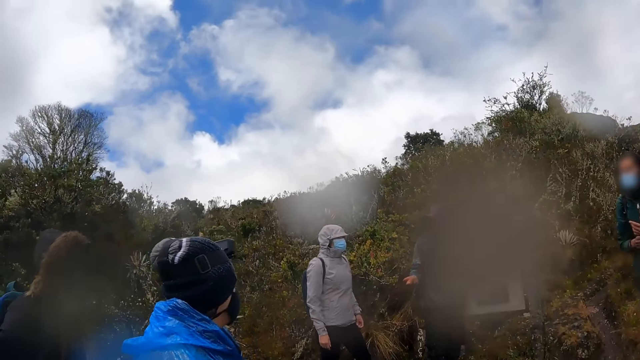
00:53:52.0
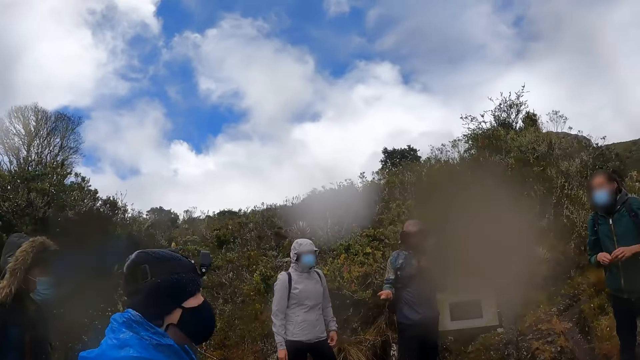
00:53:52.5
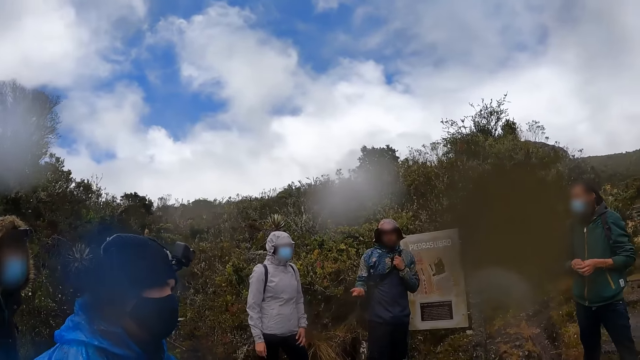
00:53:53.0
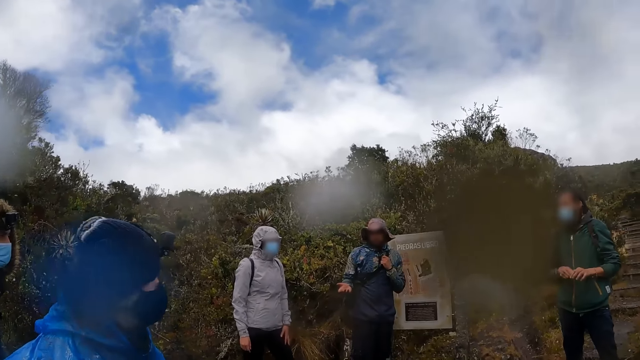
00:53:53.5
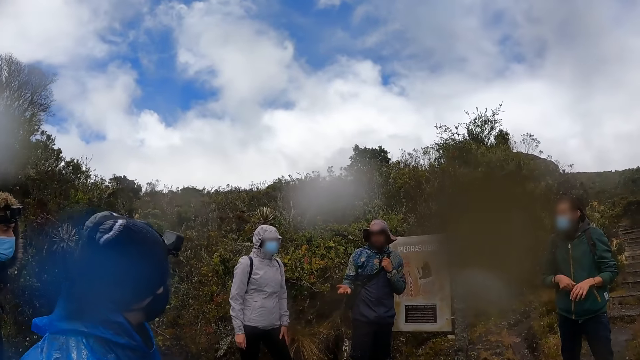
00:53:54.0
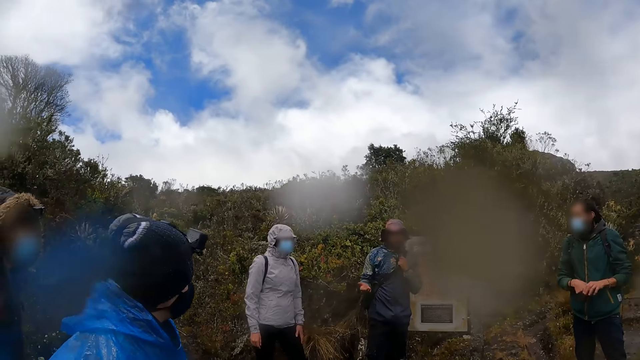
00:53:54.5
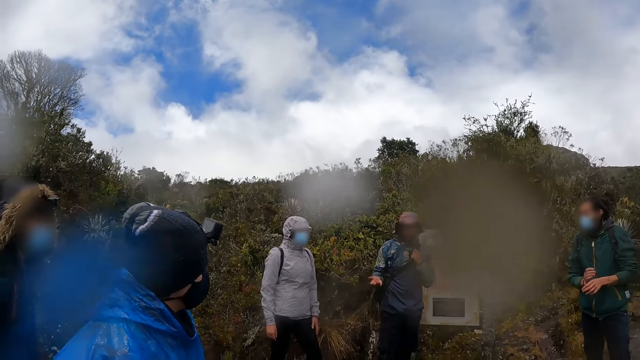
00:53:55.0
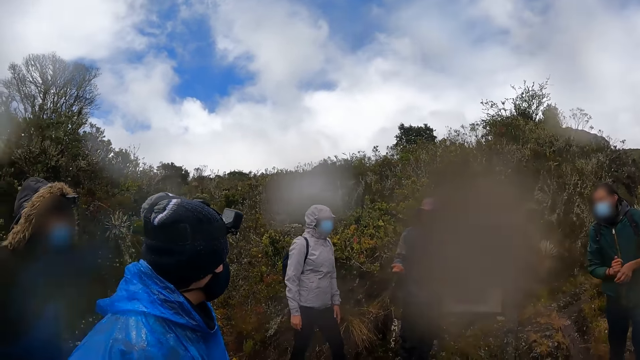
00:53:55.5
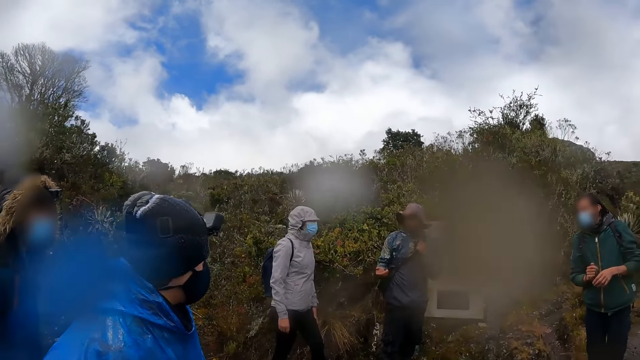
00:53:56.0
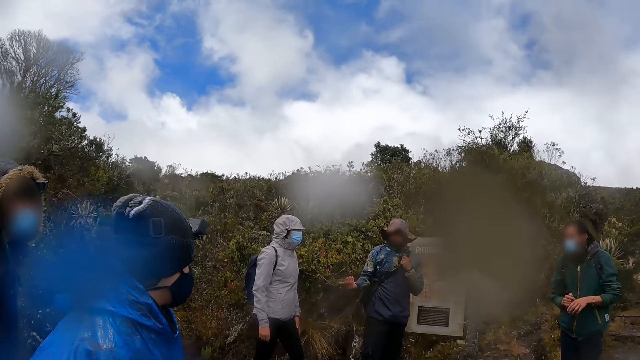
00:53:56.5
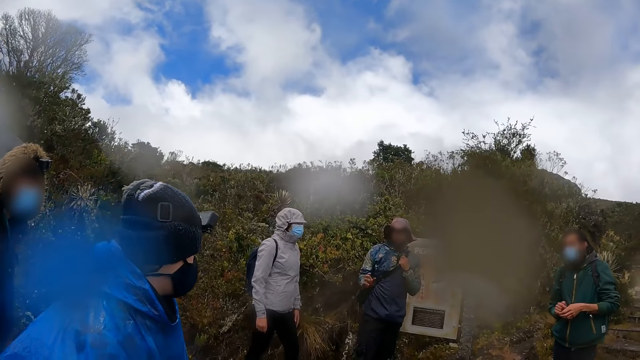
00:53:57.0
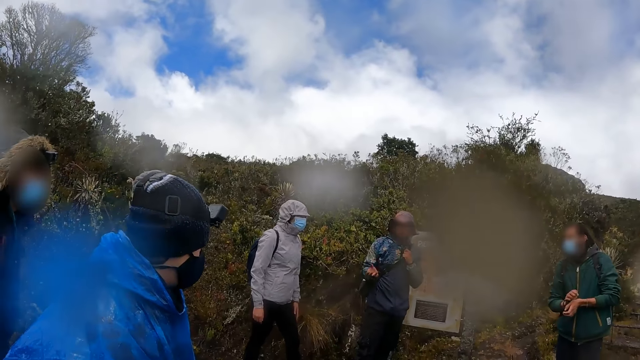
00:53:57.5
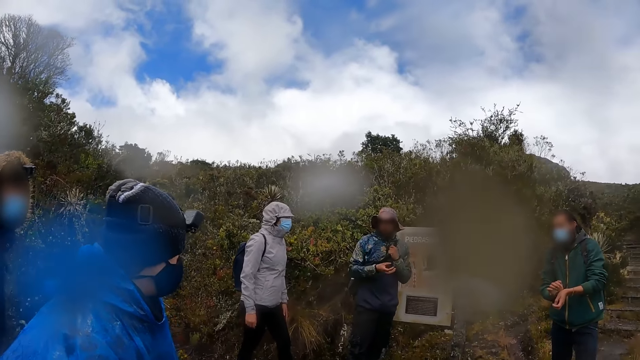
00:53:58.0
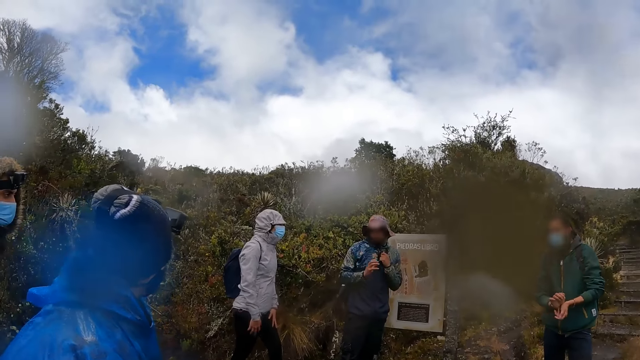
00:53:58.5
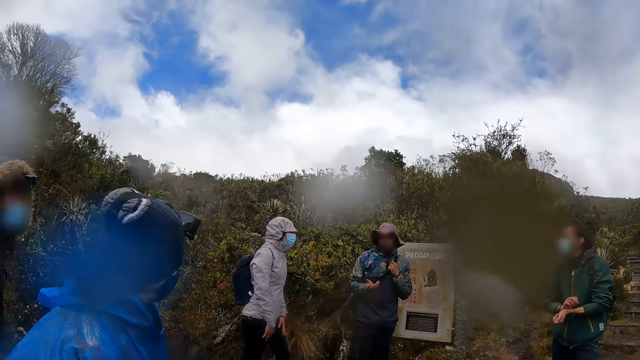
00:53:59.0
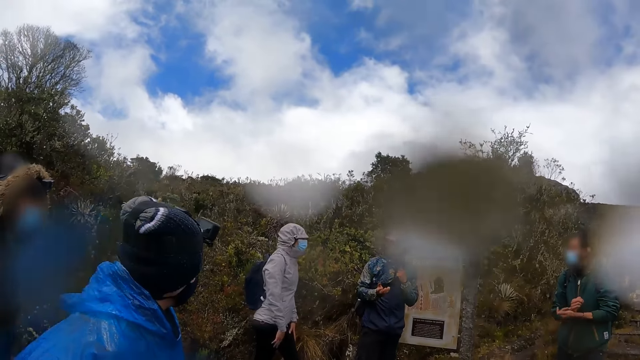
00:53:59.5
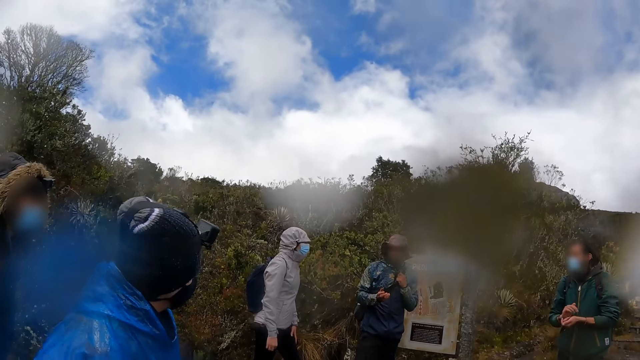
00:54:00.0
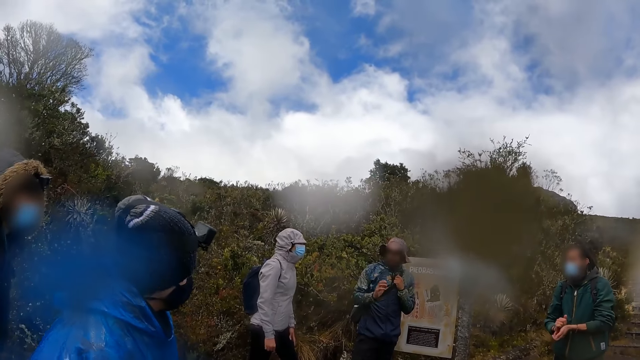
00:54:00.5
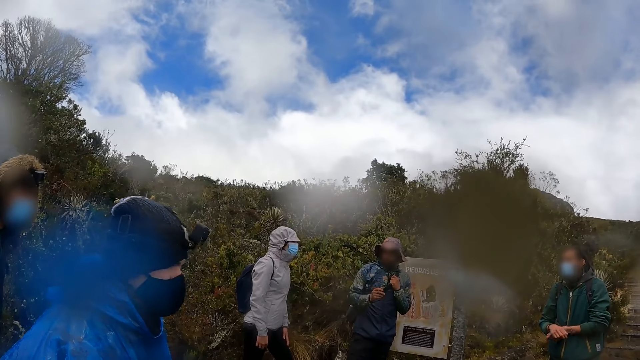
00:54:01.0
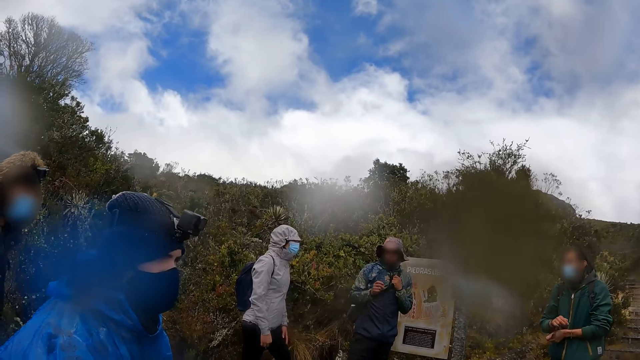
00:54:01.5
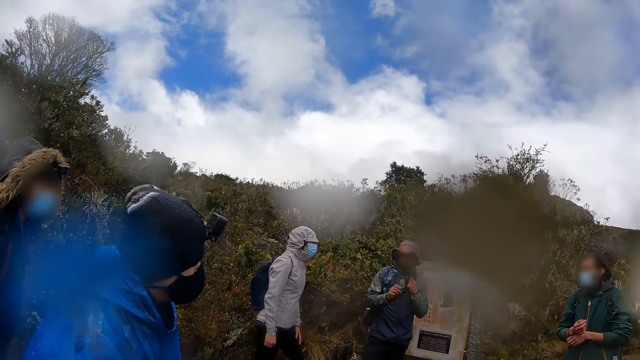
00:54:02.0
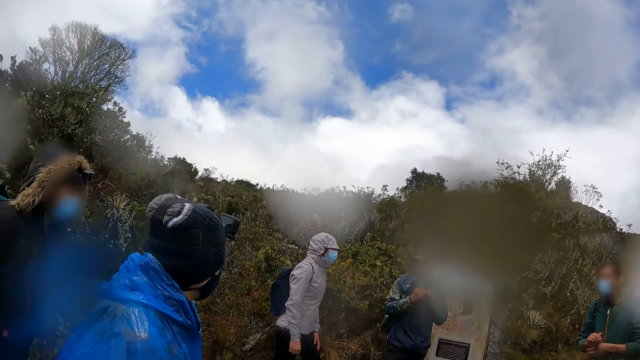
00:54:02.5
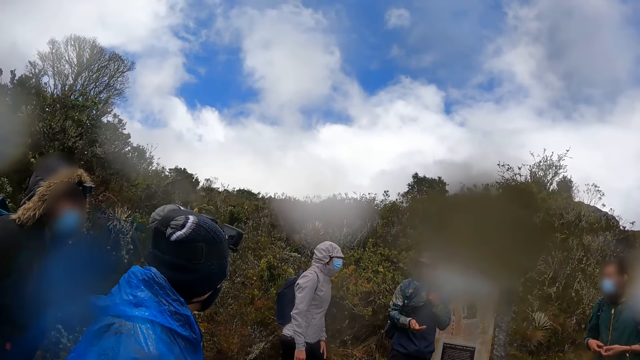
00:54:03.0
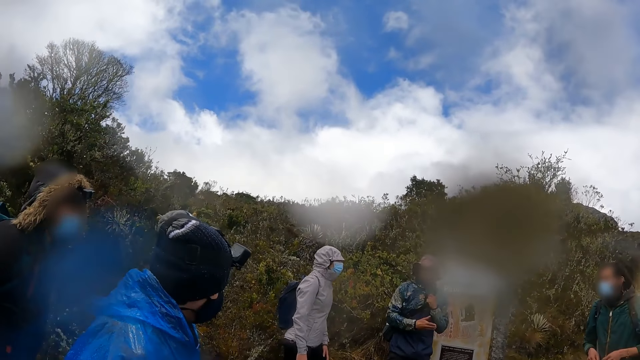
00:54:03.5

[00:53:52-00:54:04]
A man interacts with the team. Another man interacts with the team.

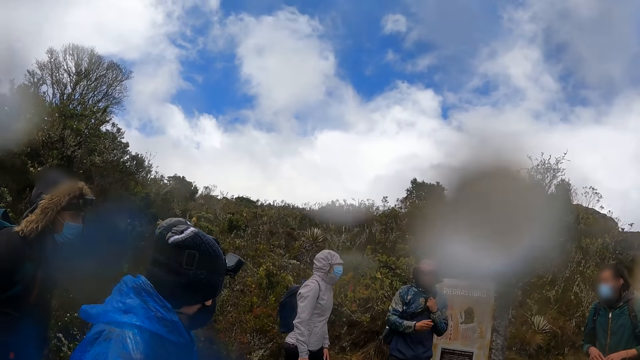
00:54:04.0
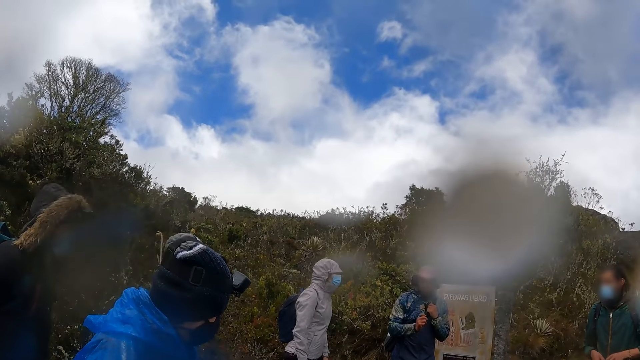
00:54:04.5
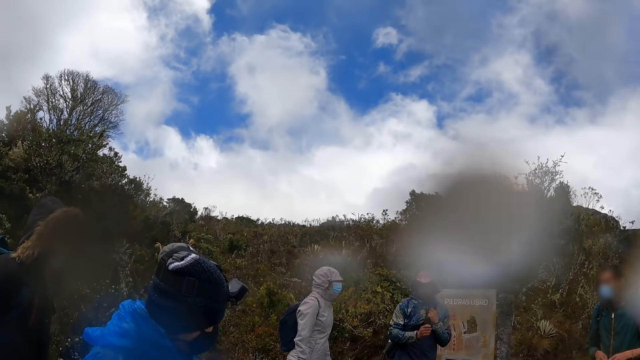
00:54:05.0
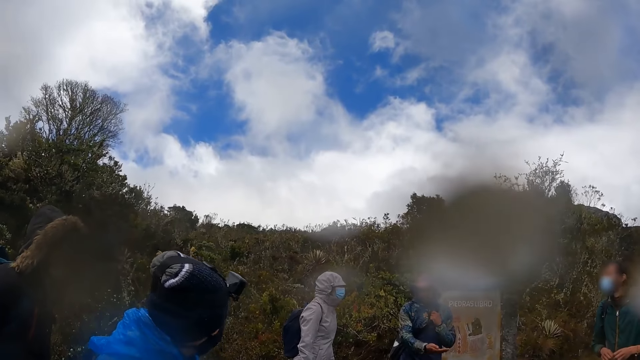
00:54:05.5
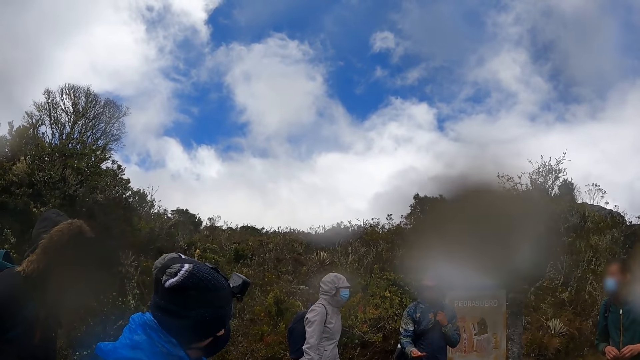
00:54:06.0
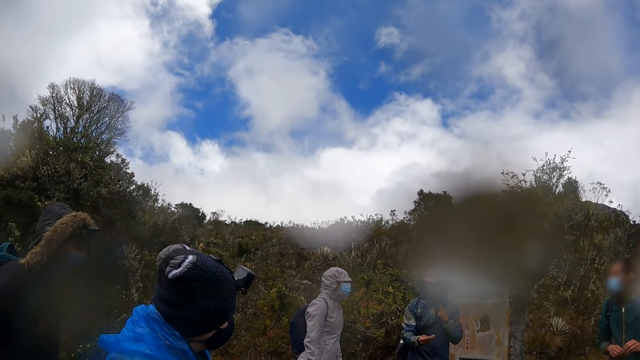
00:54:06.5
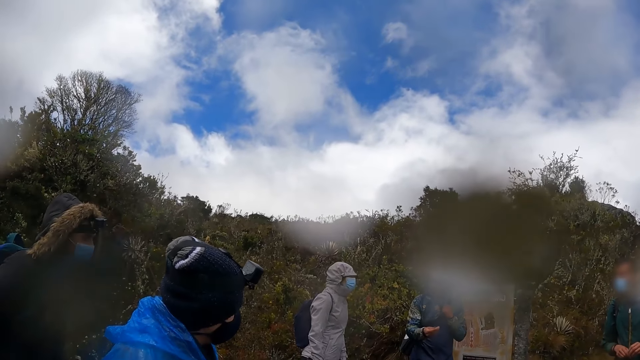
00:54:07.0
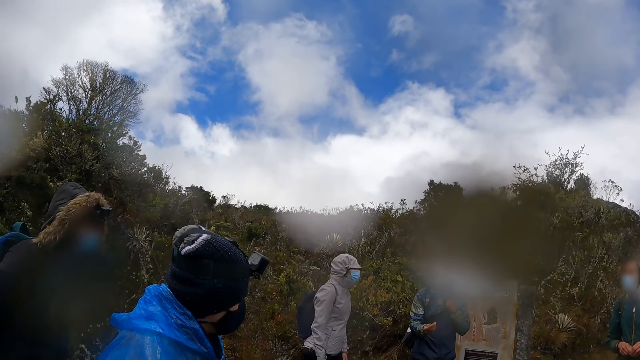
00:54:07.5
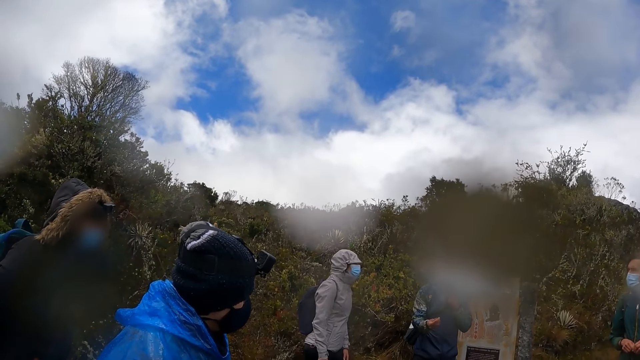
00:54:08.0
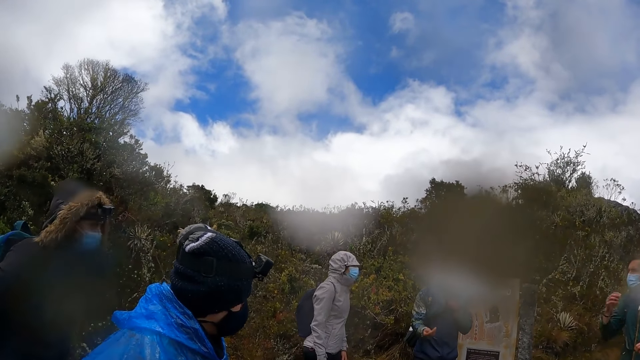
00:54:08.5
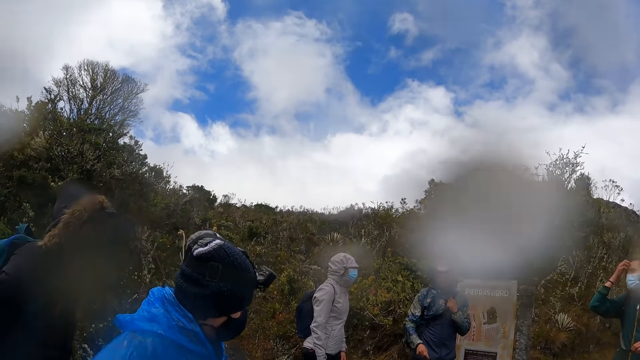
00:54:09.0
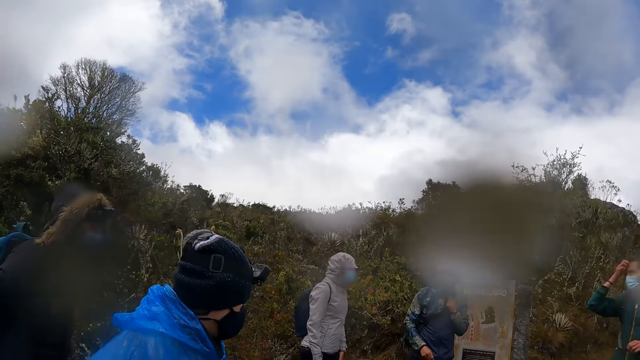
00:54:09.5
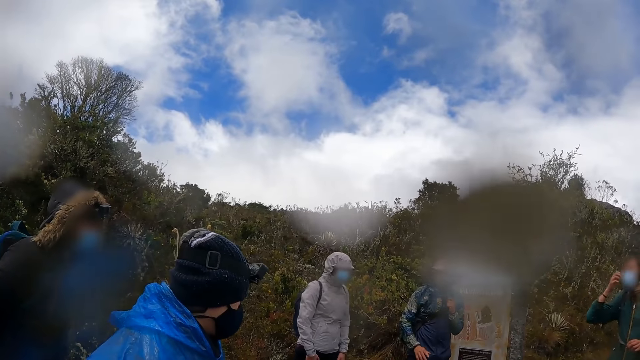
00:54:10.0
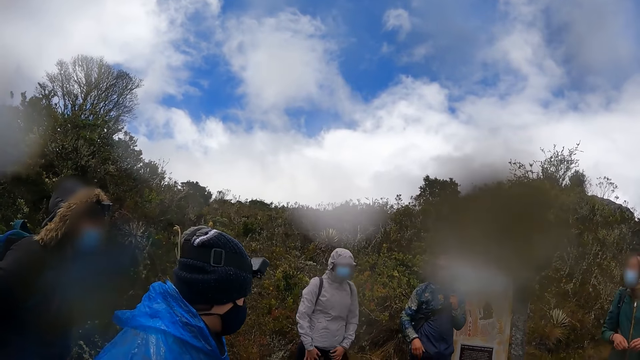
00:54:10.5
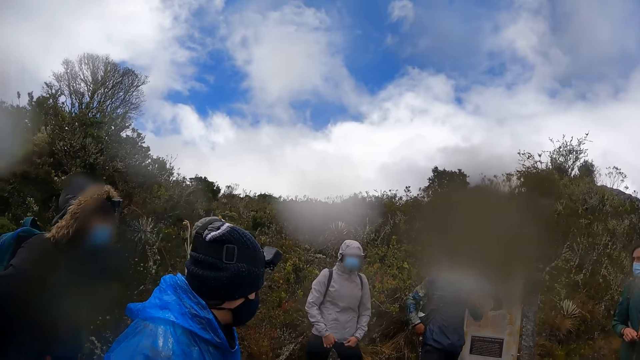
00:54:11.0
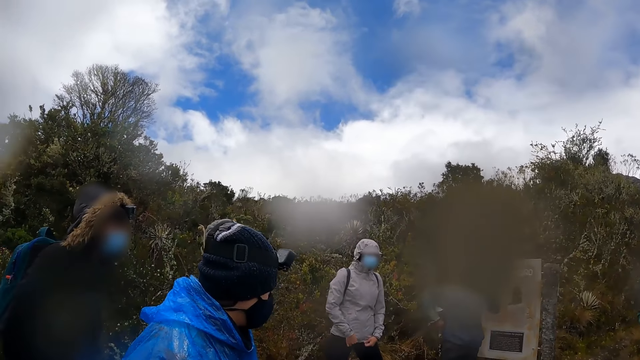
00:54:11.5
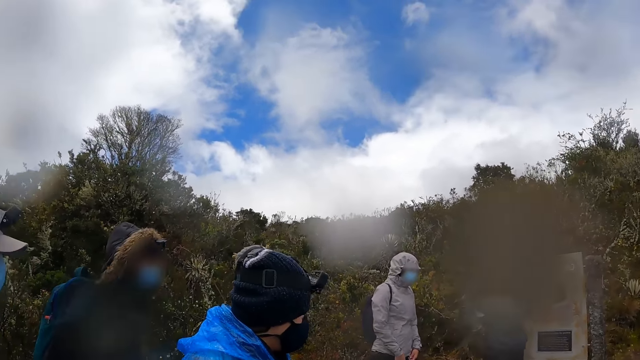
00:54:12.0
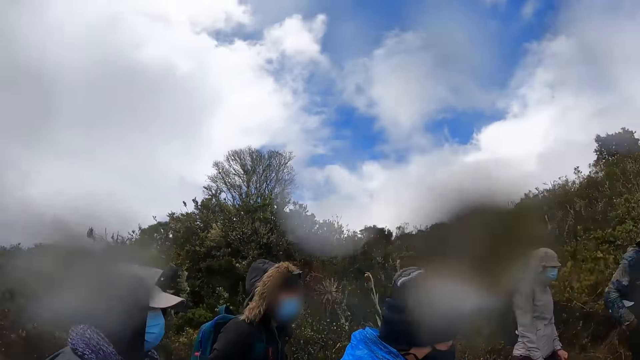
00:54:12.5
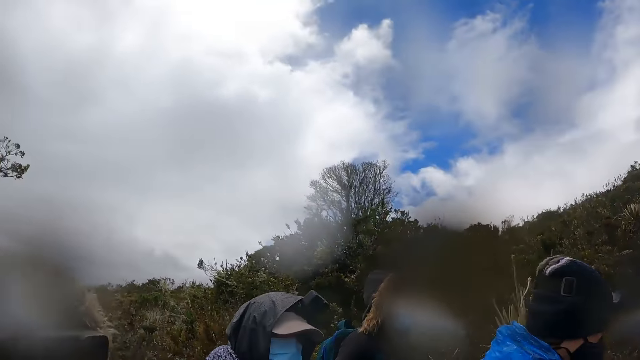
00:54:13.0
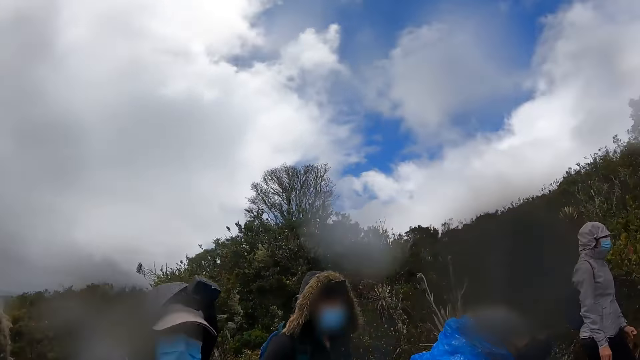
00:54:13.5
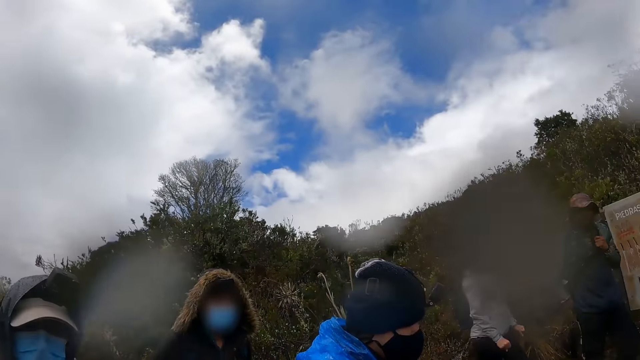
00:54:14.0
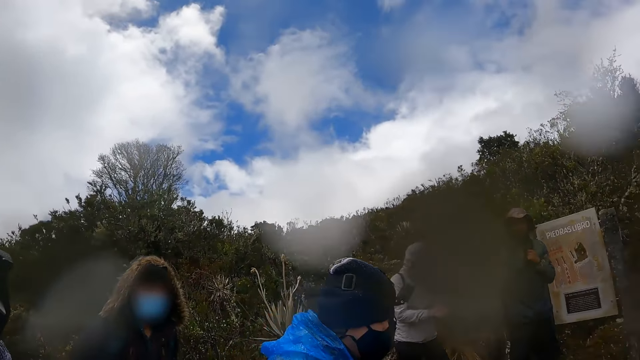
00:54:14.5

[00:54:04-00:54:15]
A woman nods her head. A man nods his head. Another man scratches his face with his hand and nods his head. The first man nods his head. A third man interacts with the team. The camera wearer looks around.
